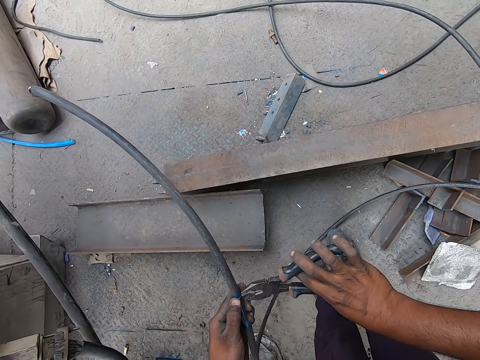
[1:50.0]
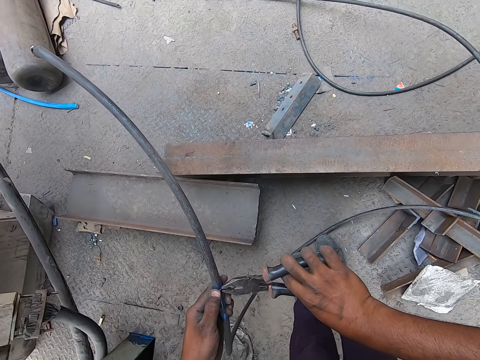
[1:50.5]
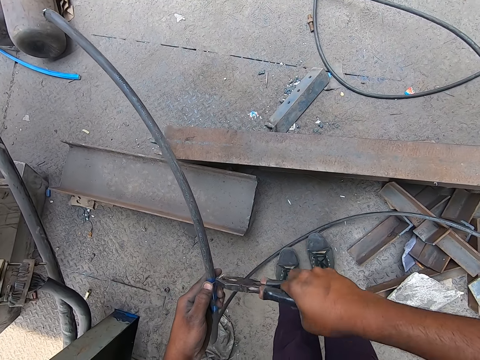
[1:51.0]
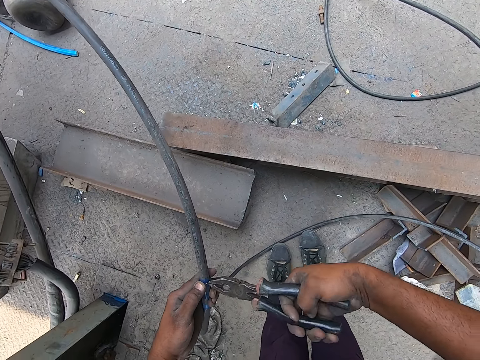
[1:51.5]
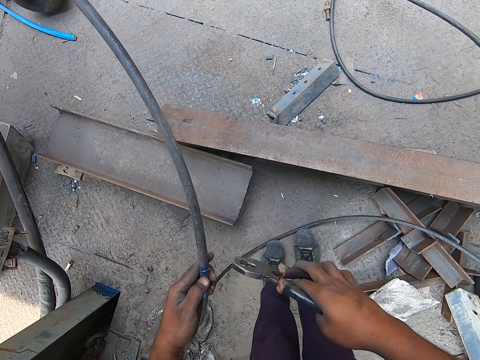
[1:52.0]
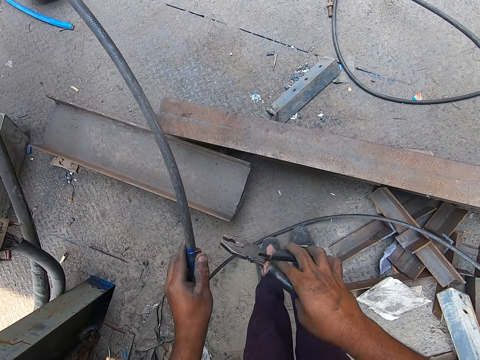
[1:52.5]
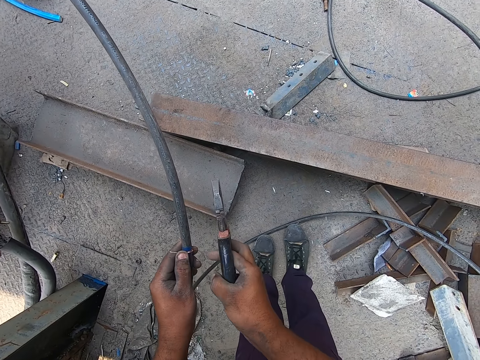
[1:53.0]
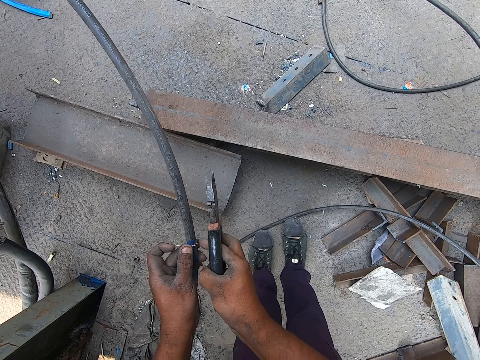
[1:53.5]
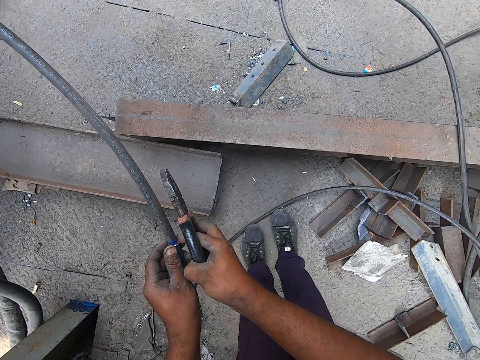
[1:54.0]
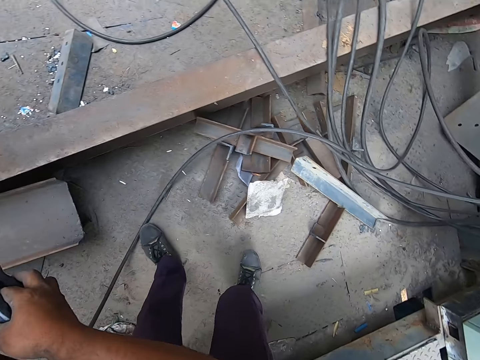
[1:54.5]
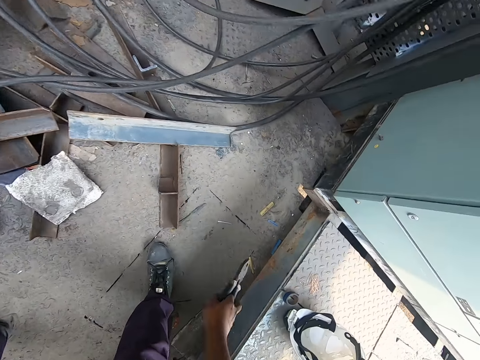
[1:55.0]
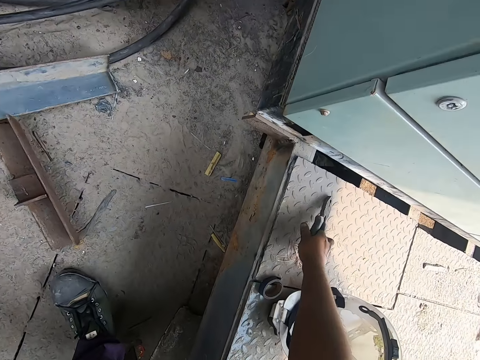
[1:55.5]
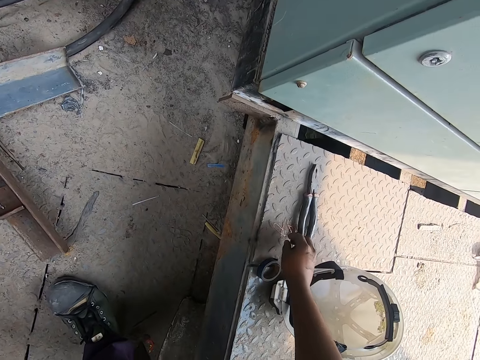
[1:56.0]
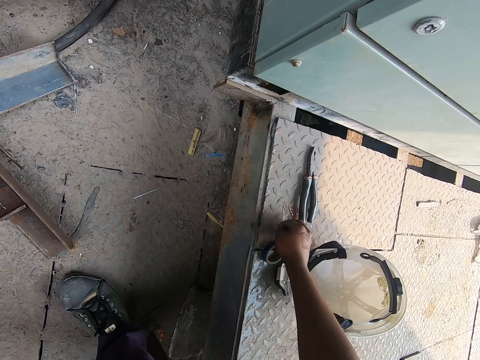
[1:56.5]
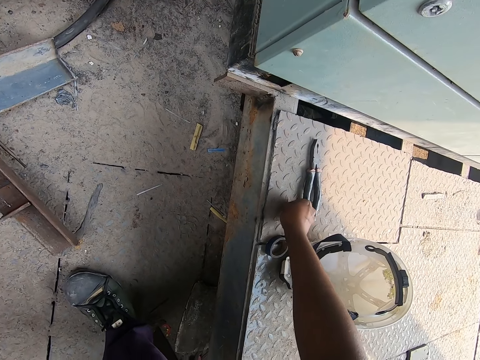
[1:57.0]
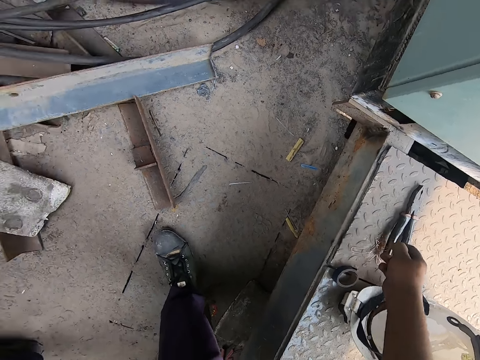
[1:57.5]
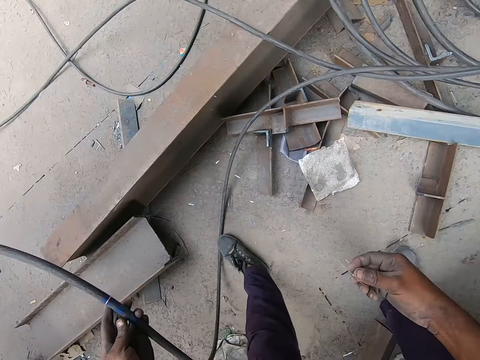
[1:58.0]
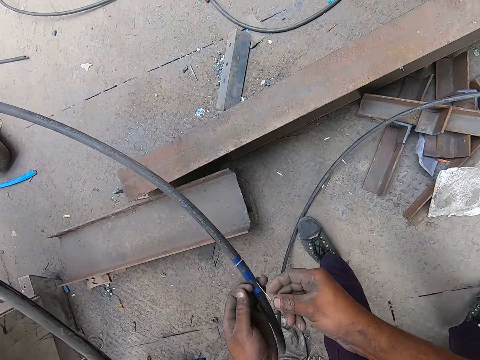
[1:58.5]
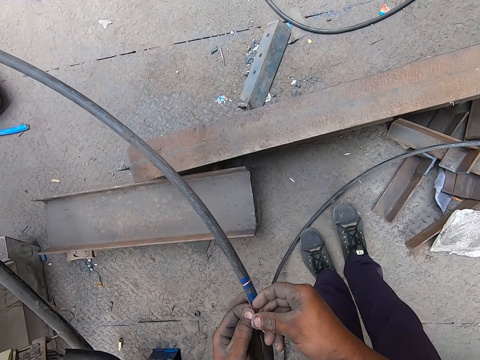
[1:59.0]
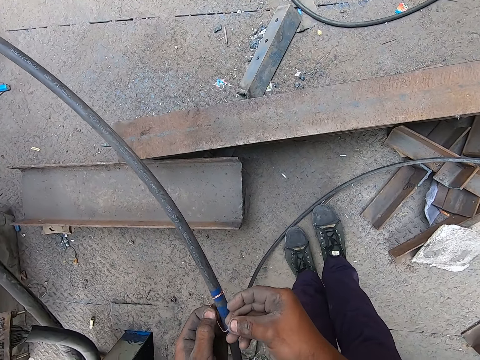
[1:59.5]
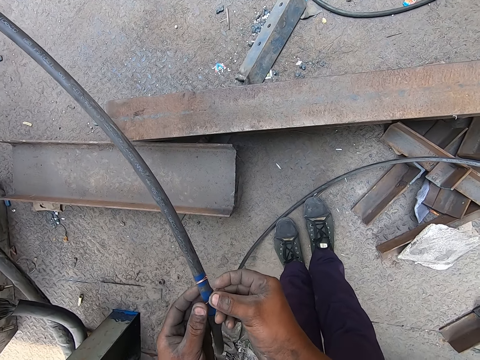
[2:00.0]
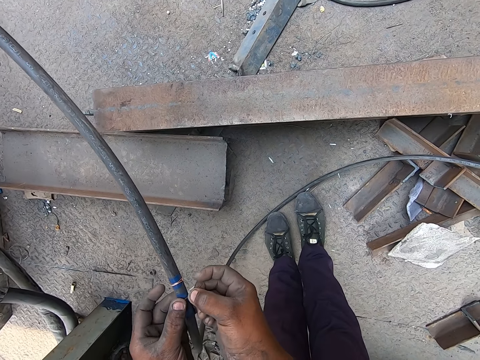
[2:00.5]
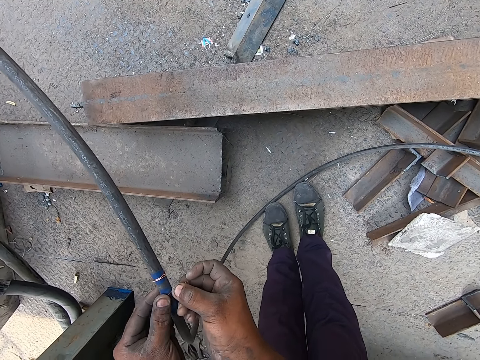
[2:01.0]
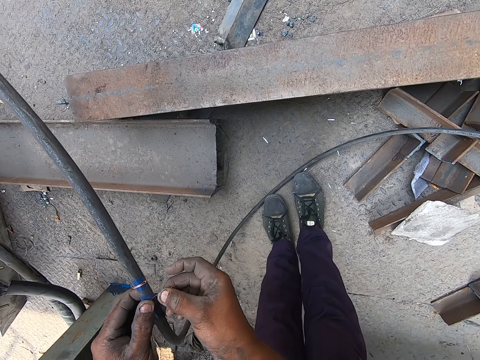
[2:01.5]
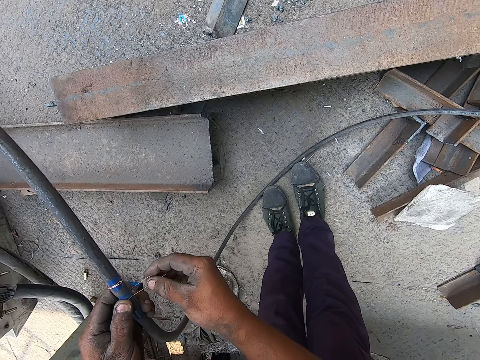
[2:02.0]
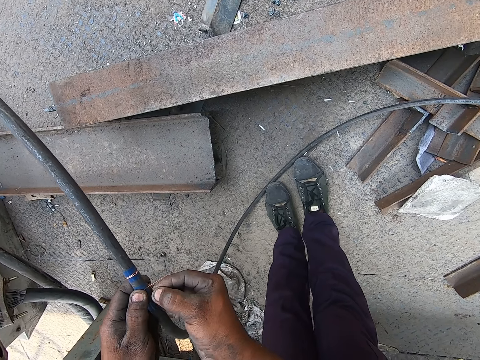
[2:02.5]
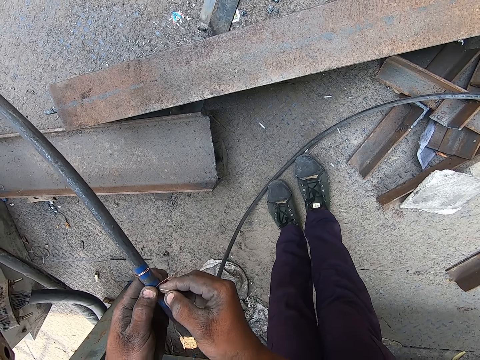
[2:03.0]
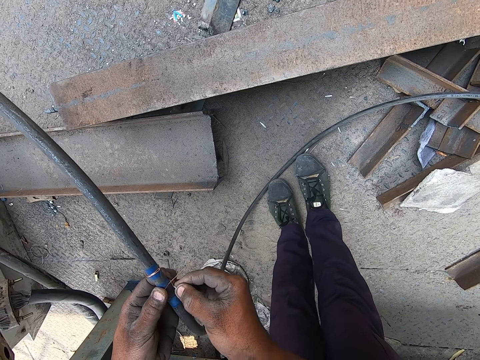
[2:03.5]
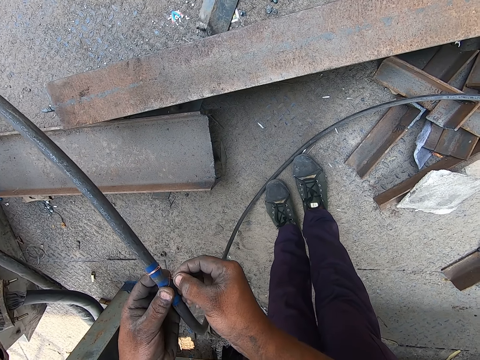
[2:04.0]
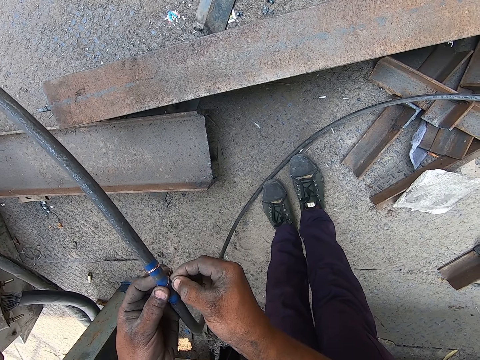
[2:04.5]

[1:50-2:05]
The camera wearer tightens the wire on the cable in his left hand with the pair of pliers in his right hand. He clips the wire around the cable on the ground with his hands. He drops the pair of pliers on the ground with his right hand. He picks up a wire from the ground with his right hand. He clips the wire around the cable on the ground with his hands.

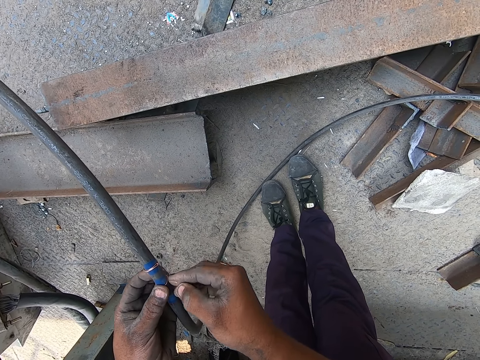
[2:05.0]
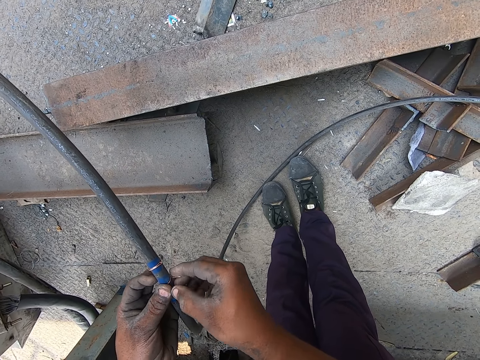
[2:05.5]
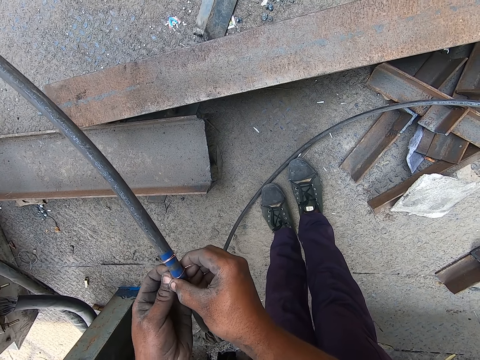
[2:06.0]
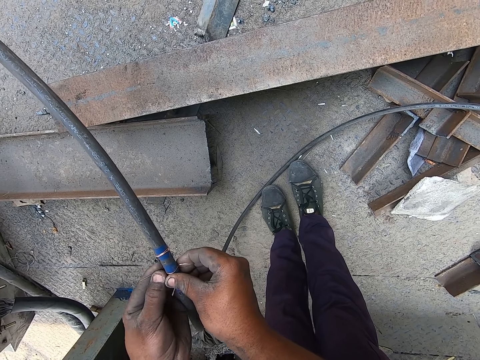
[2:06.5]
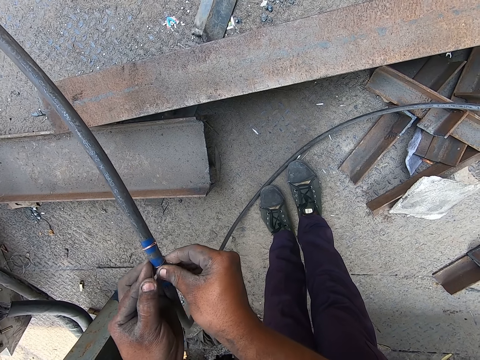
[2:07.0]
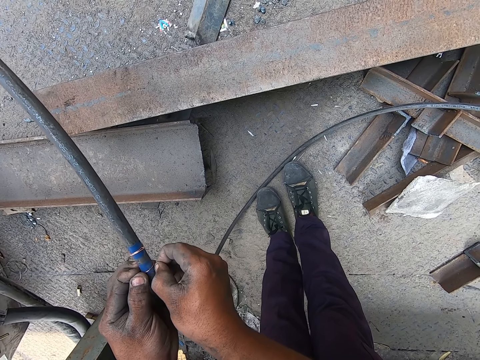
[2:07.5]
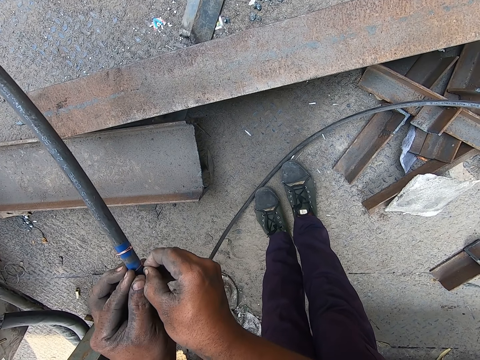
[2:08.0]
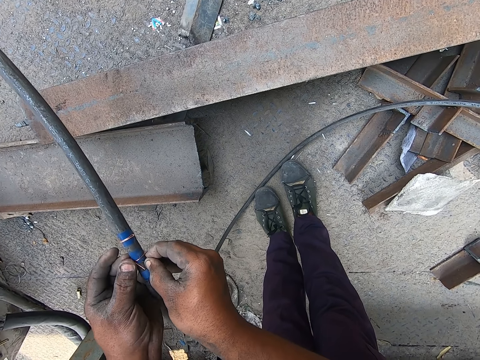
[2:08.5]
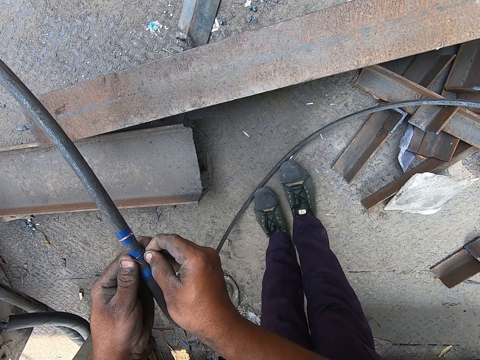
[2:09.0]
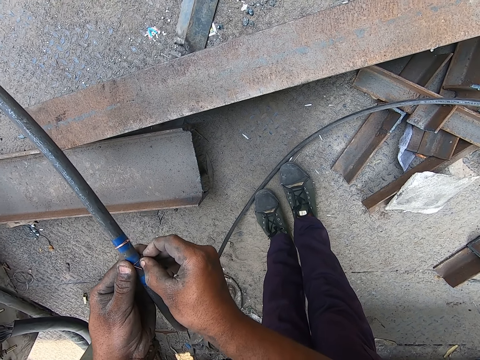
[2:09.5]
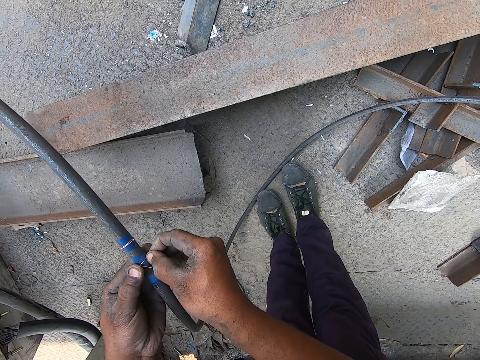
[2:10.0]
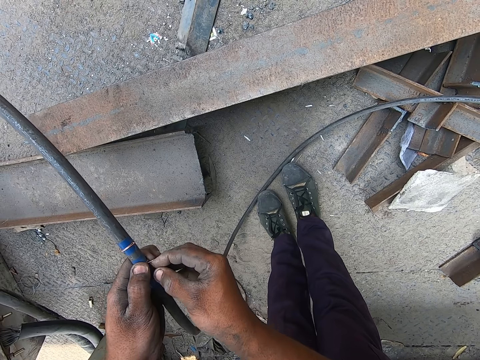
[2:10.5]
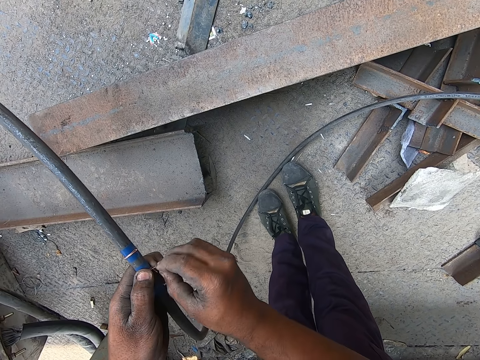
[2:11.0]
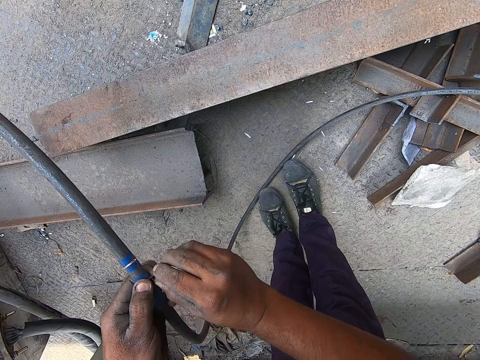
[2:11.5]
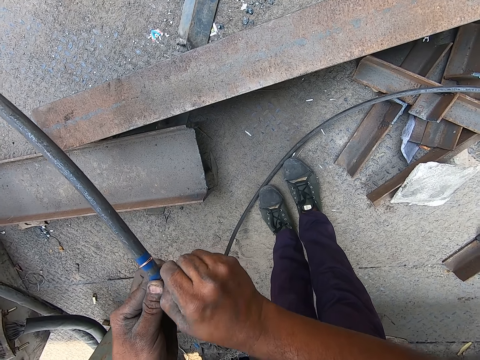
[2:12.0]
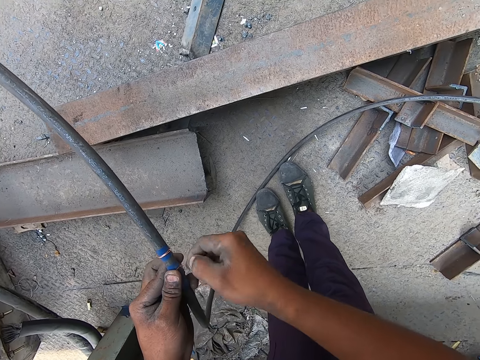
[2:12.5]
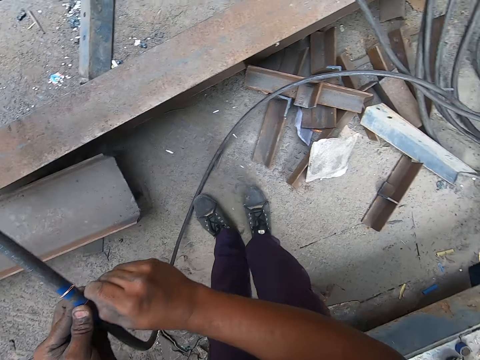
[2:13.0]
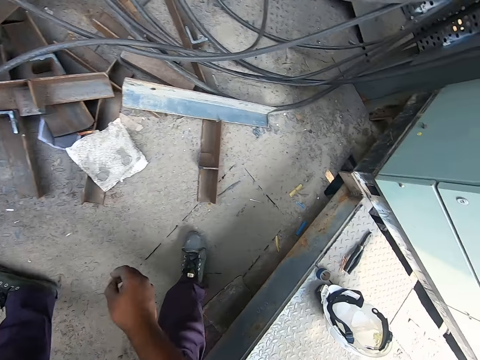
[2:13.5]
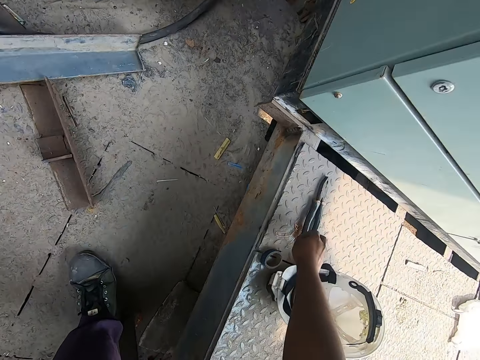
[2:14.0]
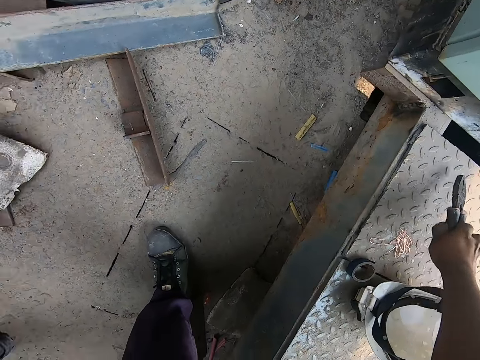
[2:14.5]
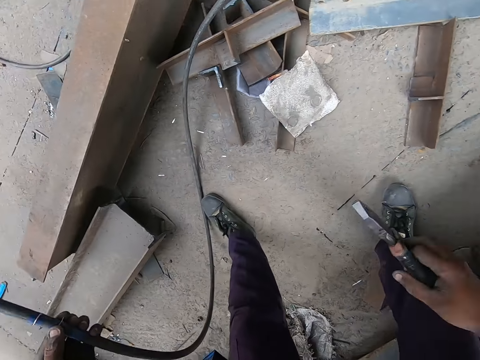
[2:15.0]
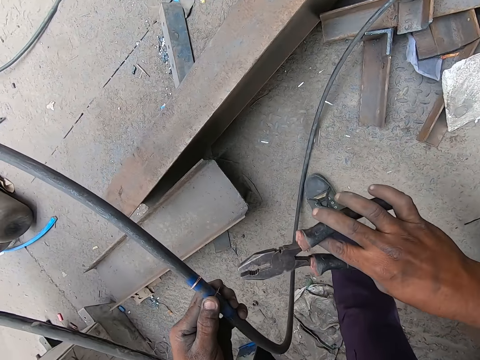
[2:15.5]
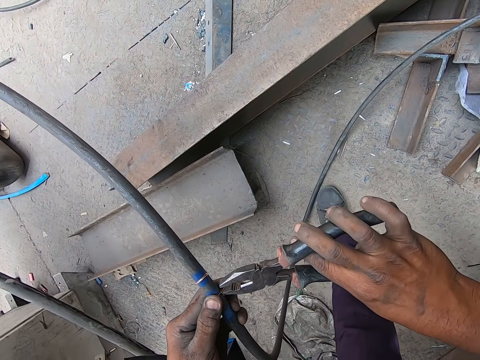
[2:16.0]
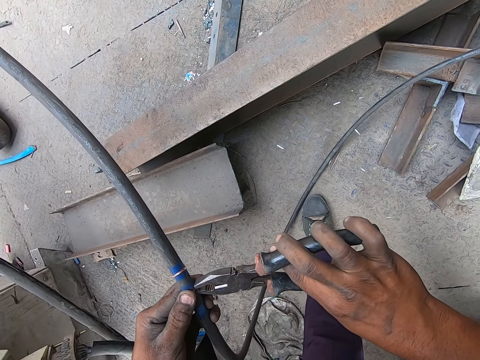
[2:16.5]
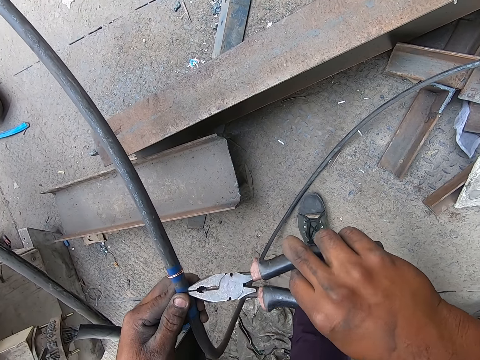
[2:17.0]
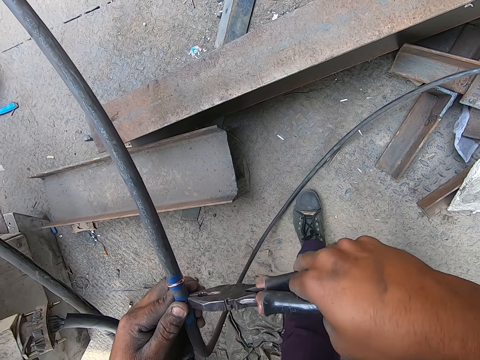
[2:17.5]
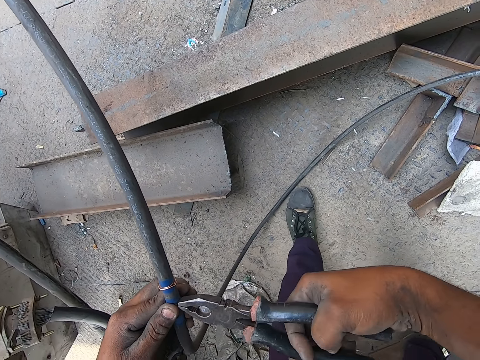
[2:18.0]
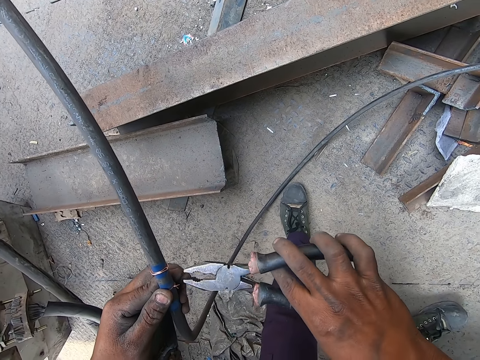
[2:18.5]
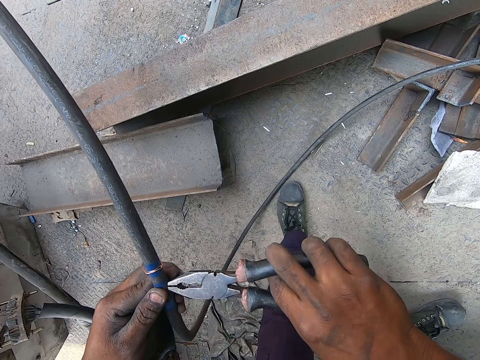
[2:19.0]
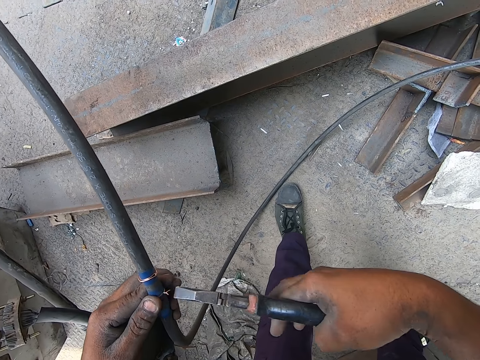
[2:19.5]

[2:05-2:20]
The camera wearer picks up the pair of pliers from the ground with his right hand. He tightens the wire on the cable in his left hand with the pair of pliers in his right hand.
